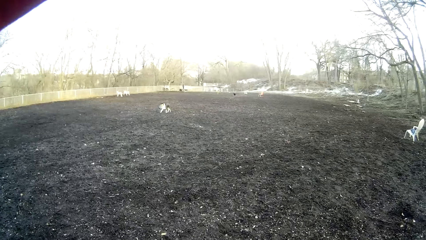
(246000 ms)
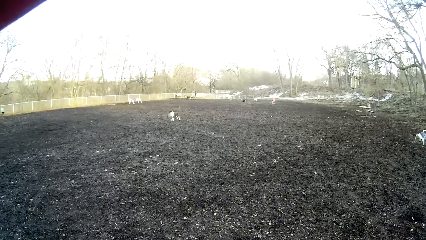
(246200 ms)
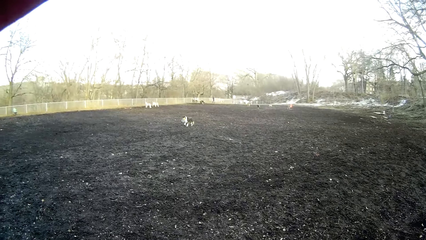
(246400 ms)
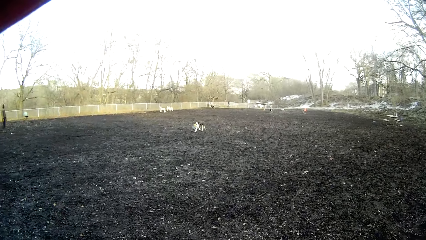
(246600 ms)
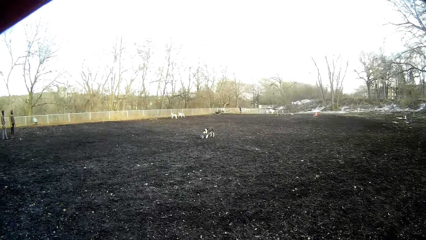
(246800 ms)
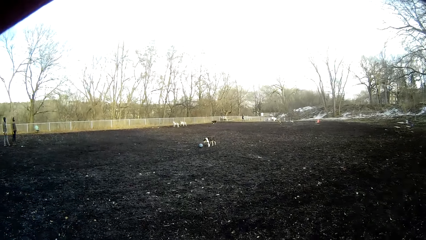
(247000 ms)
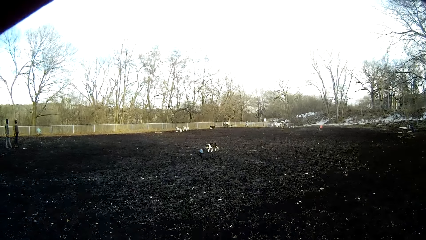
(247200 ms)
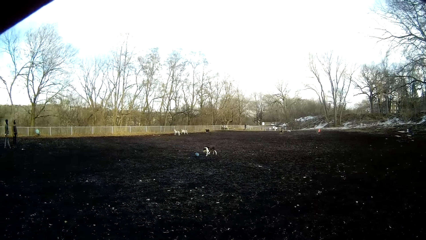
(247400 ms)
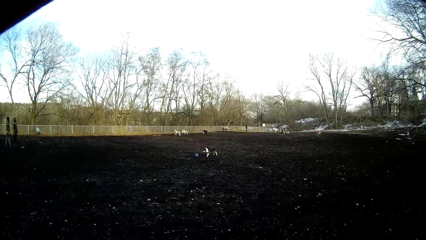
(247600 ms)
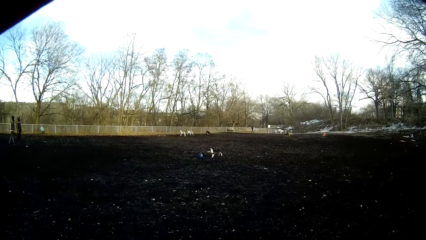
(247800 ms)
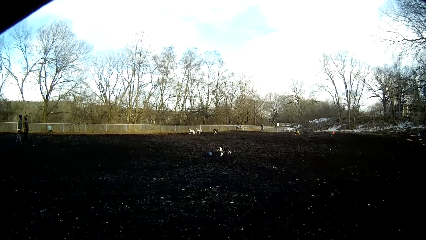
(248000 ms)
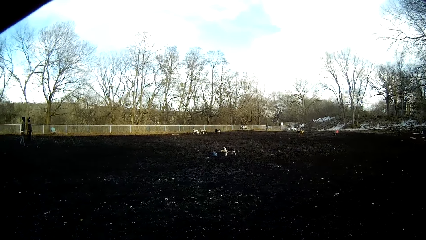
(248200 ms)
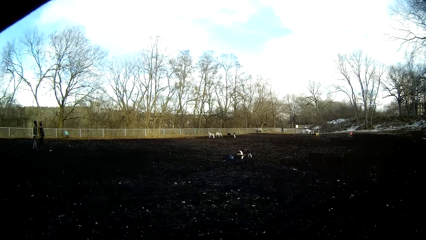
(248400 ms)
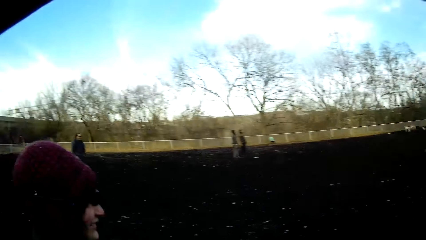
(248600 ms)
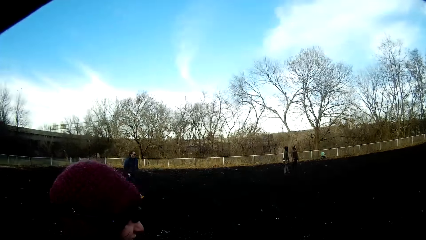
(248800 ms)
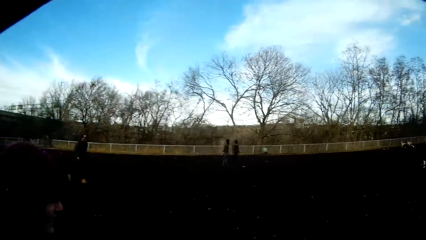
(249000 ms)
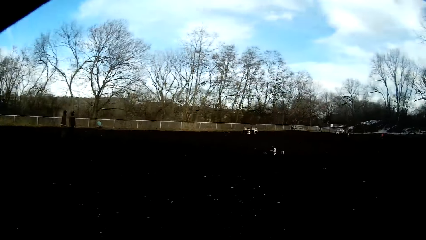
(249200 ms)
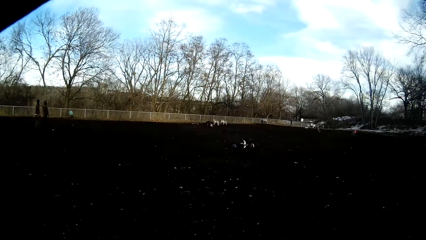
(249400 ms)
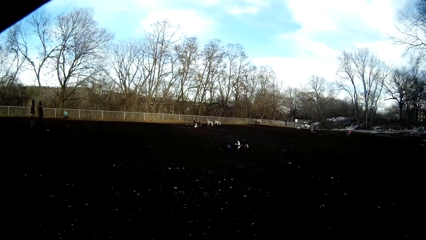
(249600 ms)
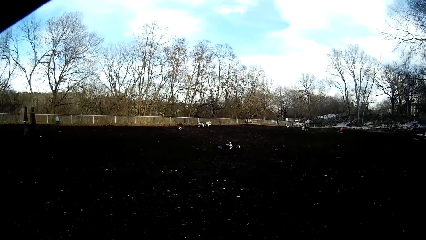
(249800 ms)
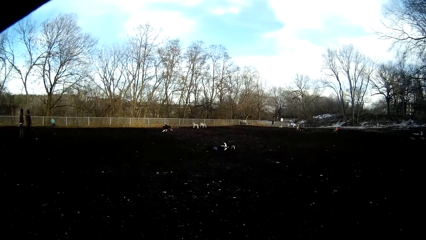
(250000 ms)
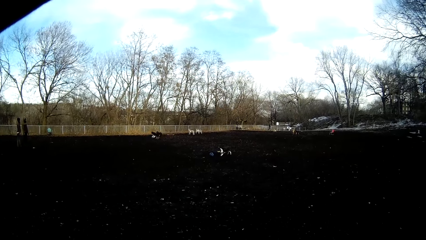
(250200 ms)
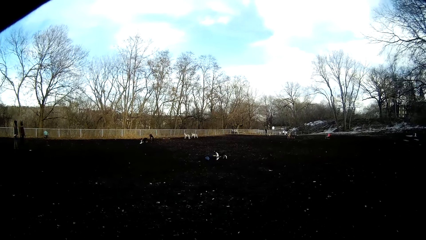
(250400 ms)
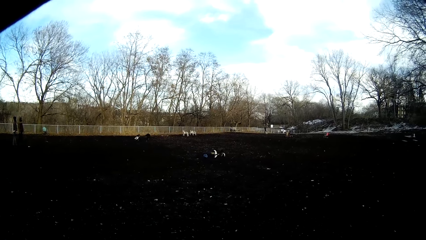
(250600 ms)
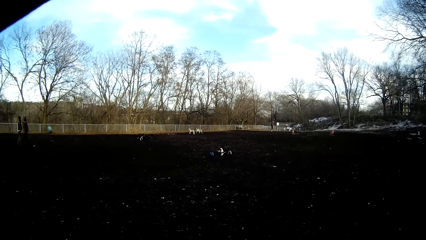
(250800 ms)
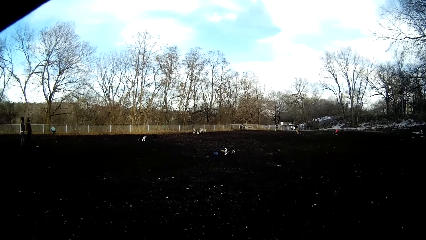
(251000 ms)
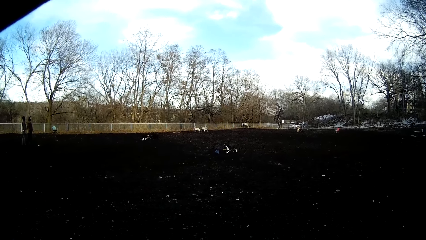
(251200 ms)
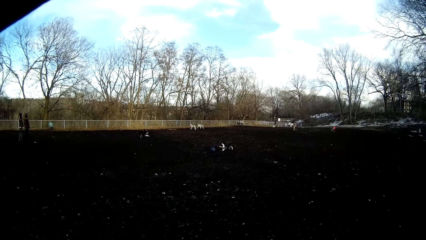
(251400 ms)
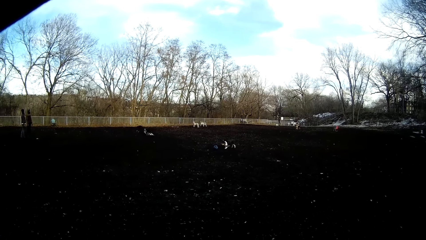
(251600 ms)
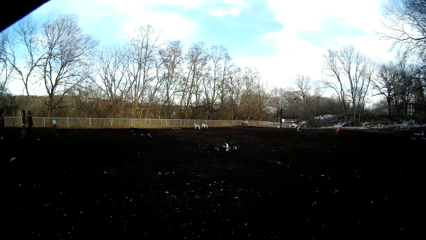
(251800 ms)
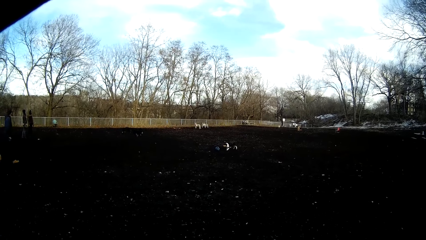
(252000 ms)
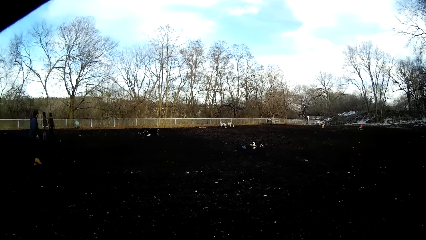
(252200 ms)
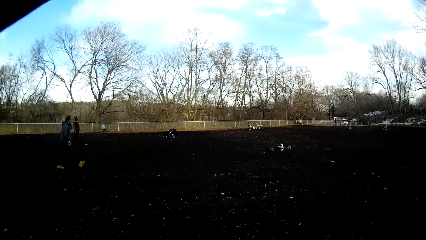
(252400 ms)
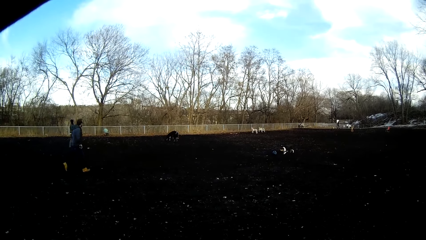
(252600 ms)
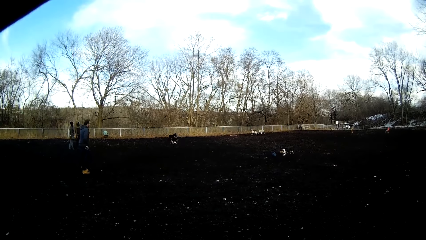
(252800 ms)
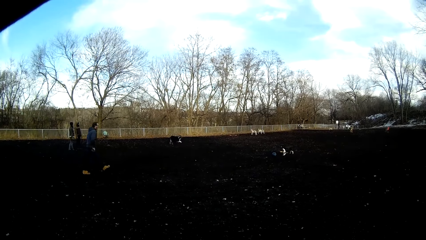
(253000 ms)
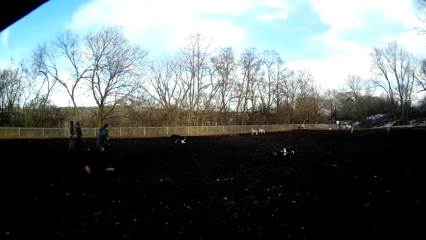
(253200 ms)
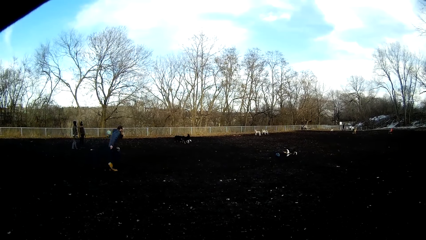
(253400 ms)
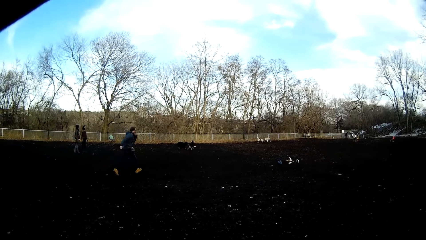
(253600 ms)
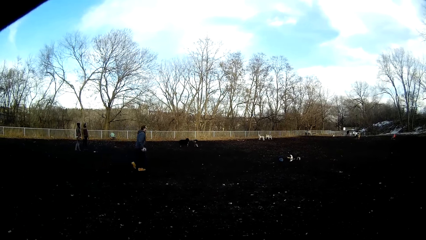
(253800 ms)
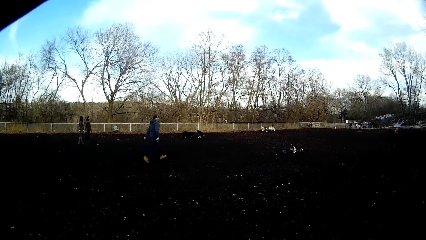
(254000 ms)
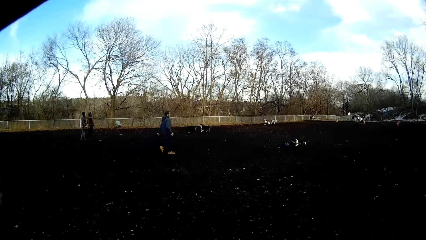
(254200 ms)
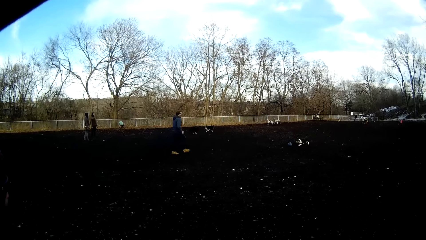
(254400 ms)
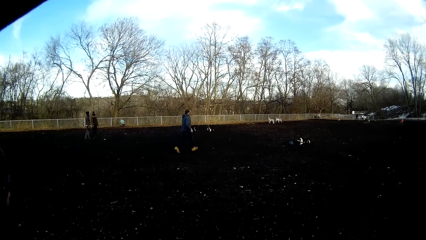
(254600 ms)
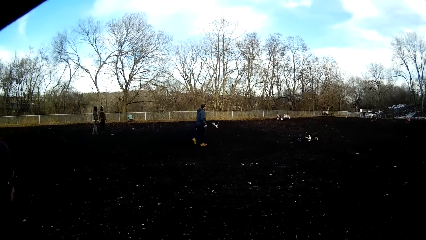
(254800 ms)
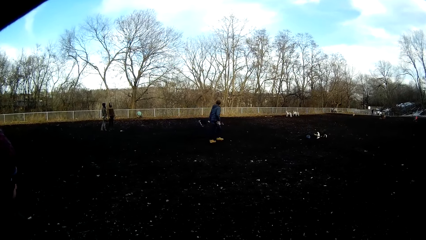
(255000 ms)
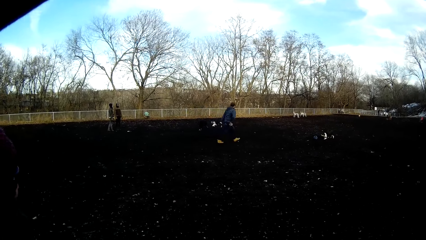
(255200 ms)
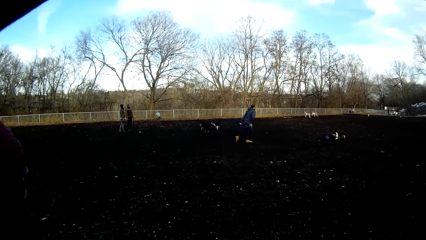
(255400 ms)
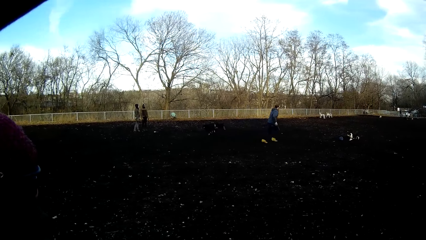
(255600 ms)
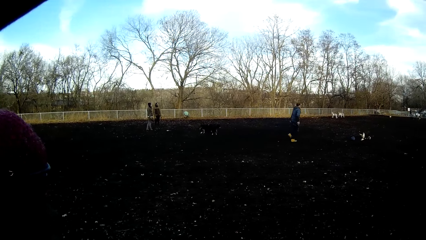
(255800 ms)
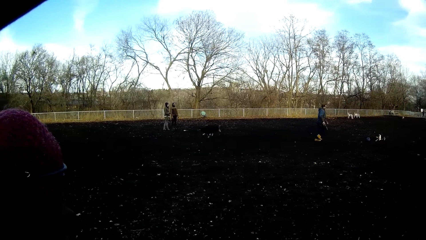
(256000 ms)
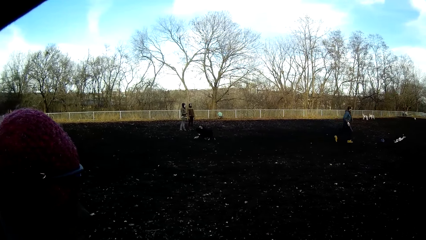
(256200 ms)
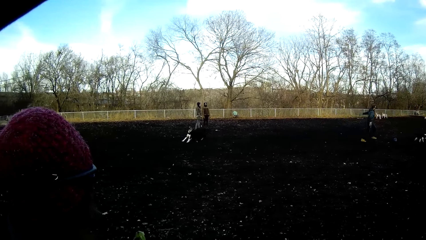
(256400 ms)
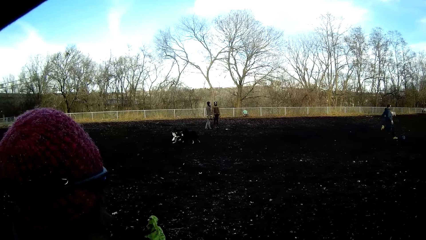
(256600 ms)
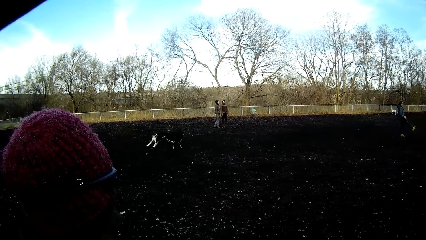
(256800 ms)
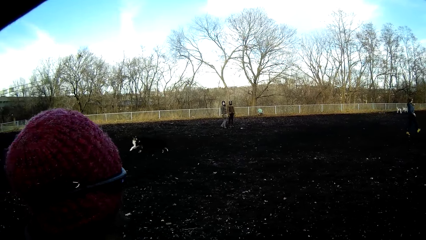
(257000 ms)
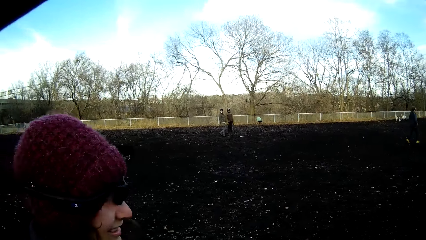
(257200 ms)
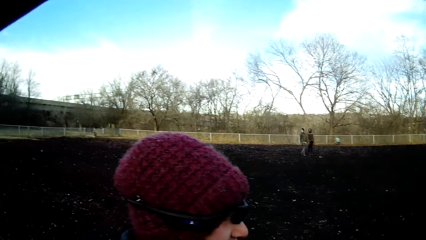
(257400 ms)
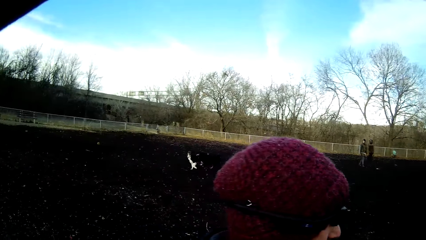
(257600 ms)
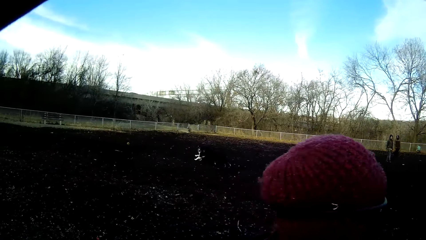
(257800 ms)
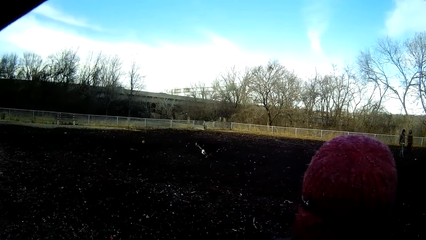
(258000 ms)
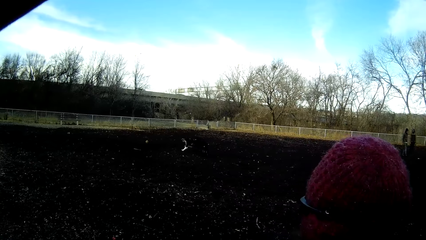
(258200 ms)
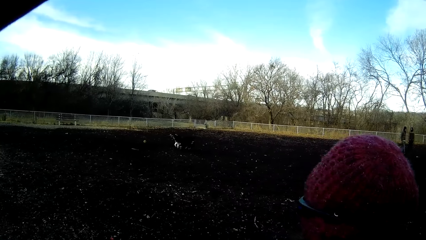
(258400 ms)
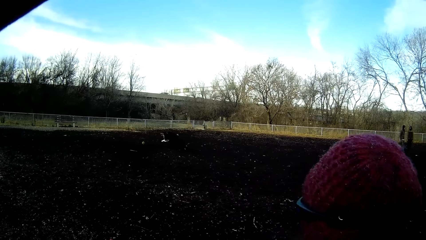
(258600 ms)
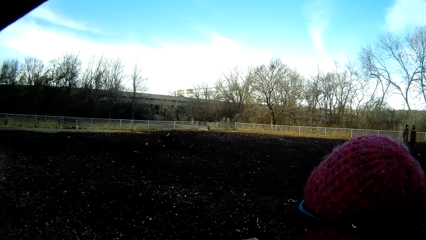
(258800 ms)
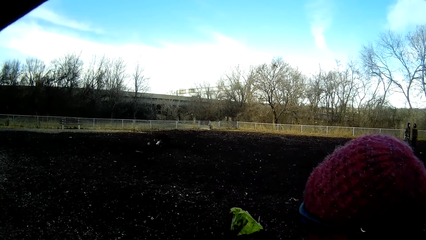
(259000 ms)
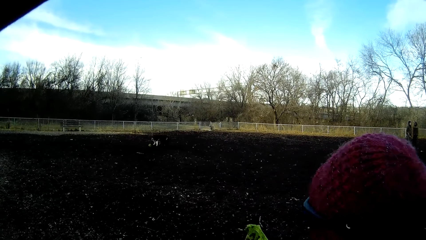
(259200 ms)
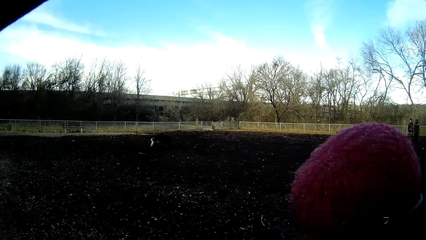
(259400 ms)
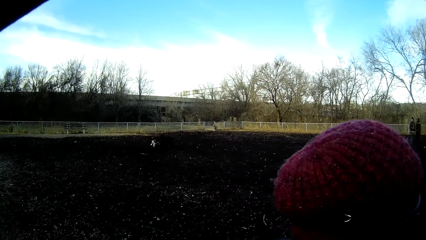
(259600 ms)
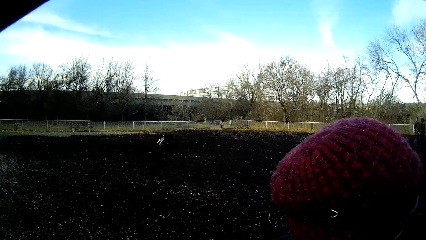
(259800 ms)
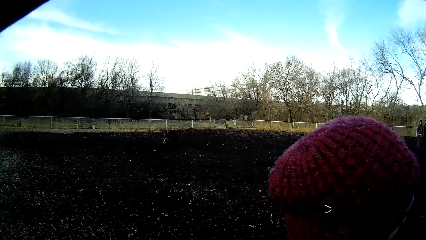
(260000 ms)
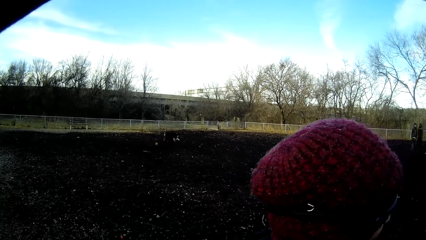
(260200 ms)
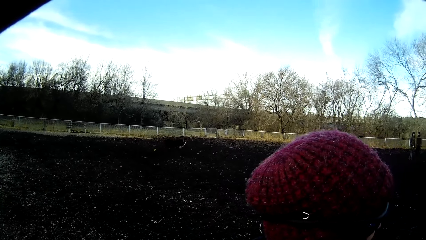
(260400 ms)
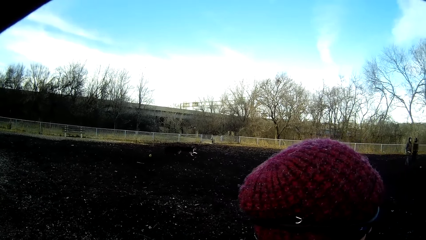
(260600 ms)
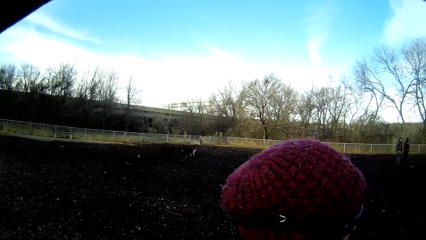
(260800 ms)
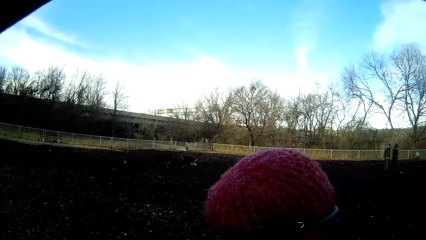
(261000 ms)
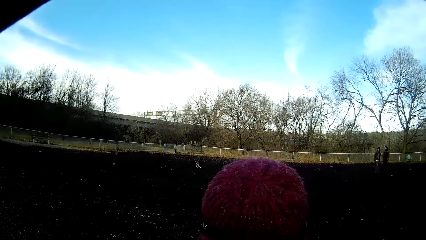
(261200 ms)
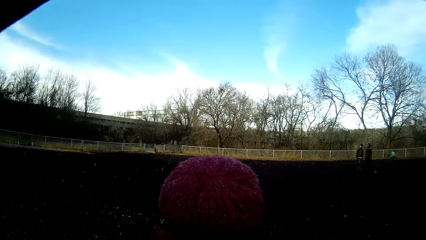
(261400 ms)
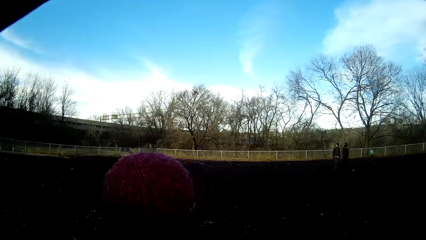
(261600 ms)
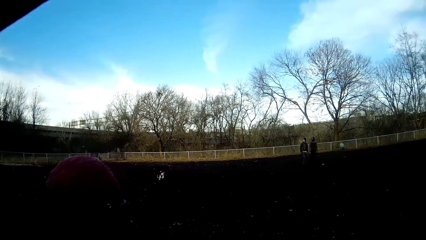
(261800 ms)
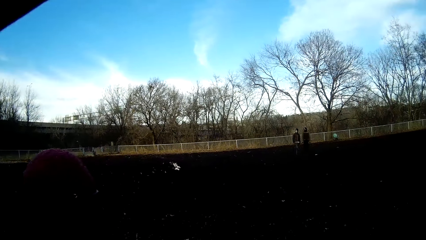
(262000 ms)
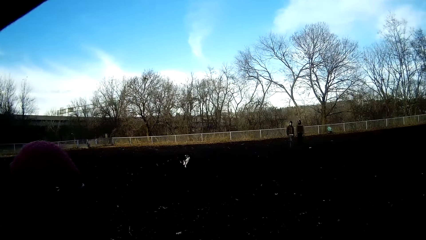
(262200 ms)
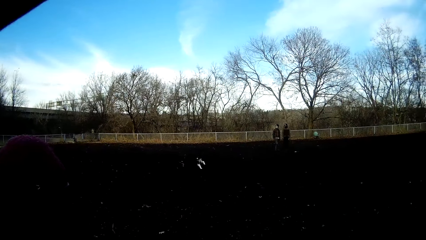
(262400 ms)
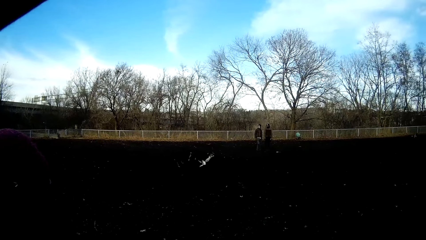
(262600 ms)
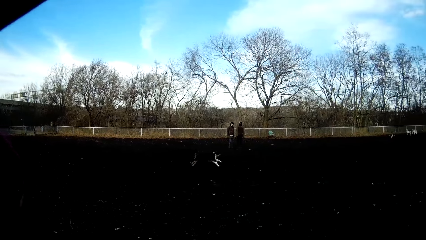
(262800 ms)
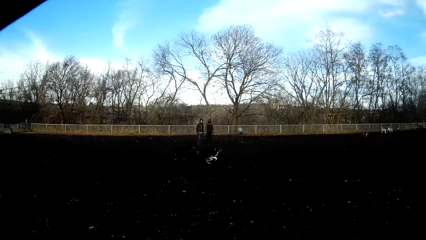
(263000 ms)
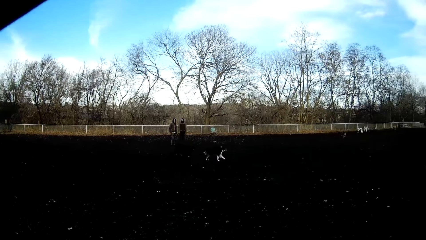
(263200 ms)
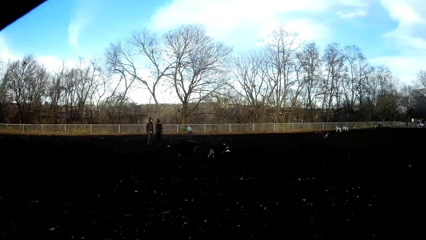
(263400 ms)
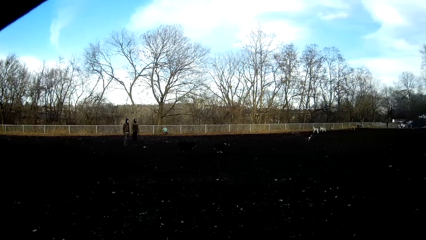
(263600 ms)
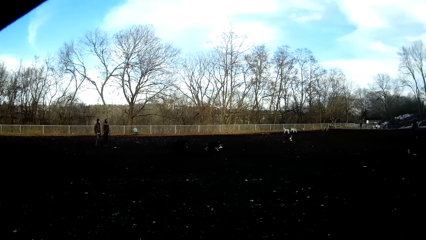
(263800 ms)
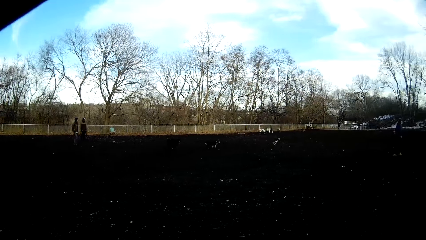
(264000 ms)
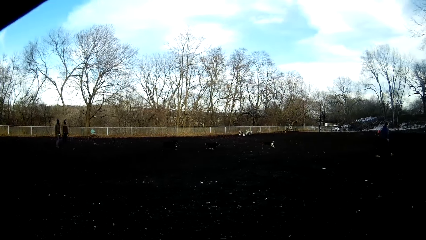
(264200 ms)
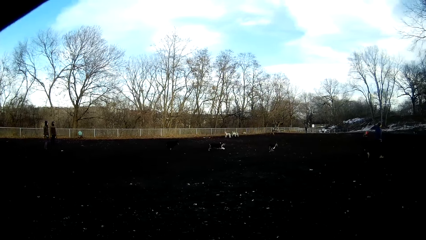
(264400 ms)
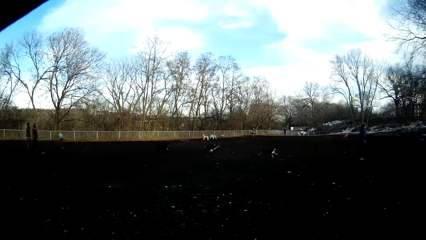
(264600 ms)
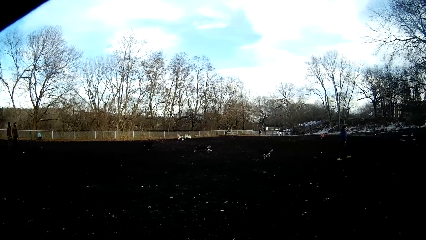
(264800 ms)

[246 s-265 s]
A man plays with the dog. The camera wearer looks at the dogs play. They look around the field.
